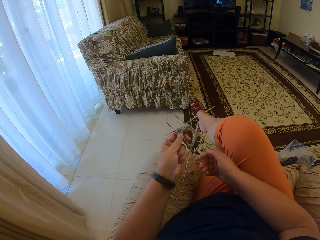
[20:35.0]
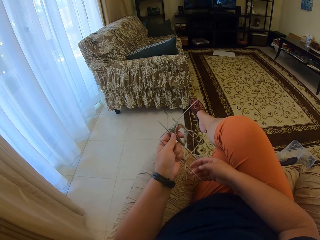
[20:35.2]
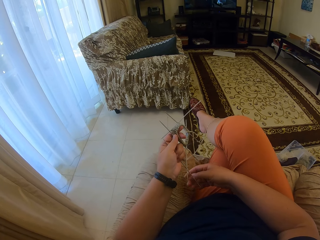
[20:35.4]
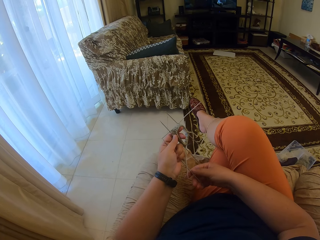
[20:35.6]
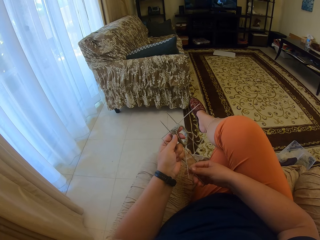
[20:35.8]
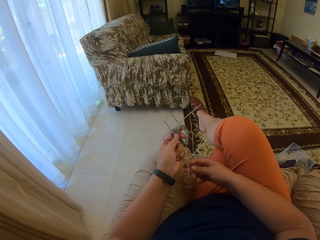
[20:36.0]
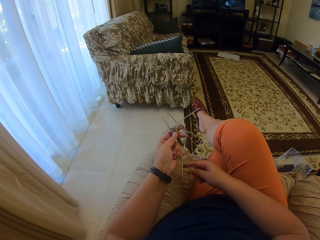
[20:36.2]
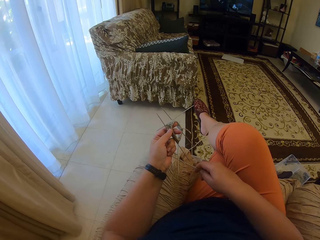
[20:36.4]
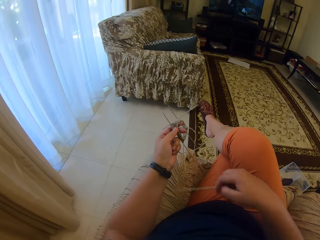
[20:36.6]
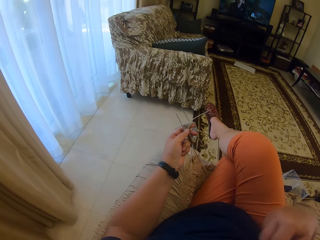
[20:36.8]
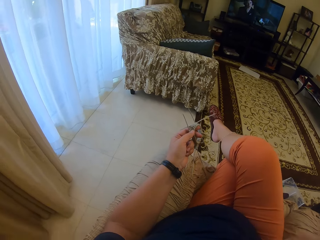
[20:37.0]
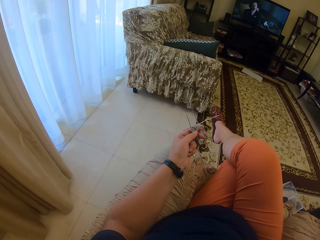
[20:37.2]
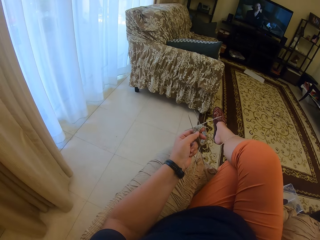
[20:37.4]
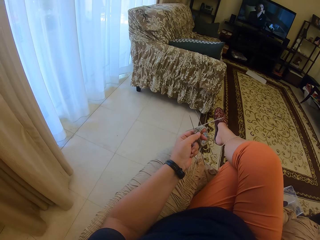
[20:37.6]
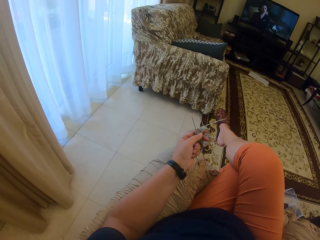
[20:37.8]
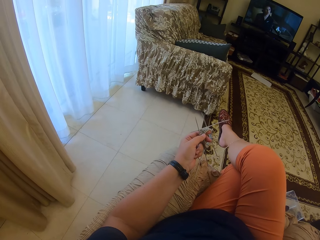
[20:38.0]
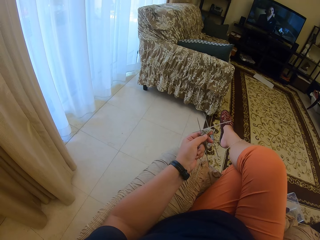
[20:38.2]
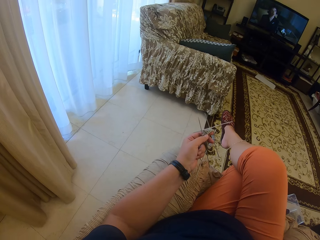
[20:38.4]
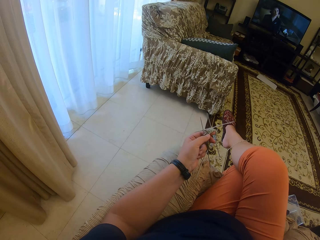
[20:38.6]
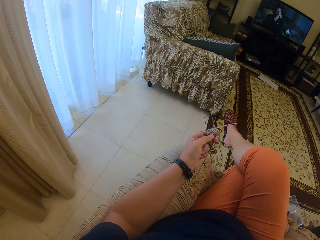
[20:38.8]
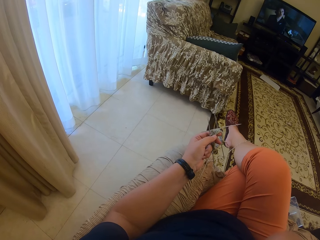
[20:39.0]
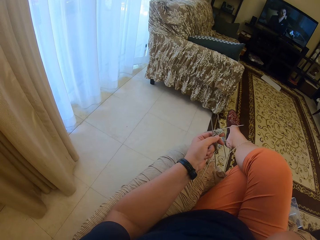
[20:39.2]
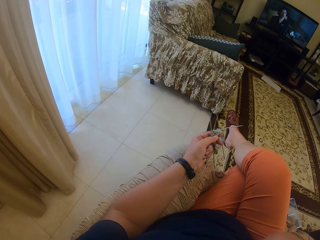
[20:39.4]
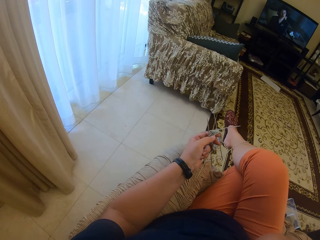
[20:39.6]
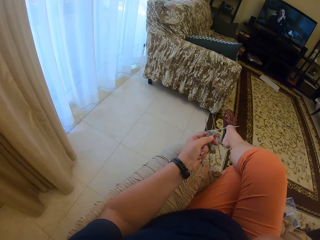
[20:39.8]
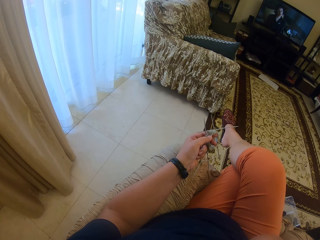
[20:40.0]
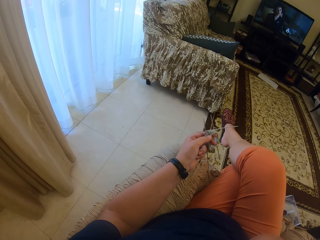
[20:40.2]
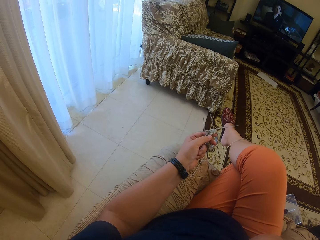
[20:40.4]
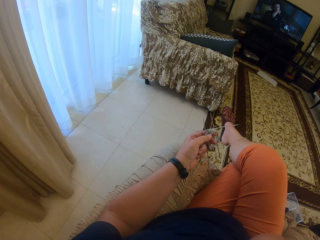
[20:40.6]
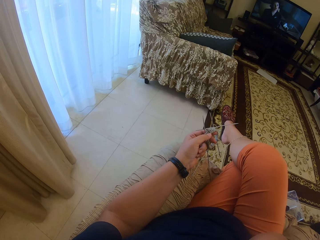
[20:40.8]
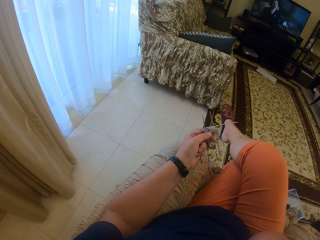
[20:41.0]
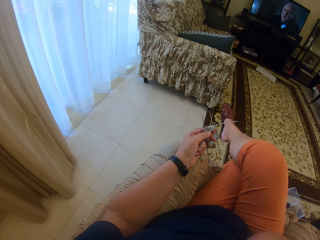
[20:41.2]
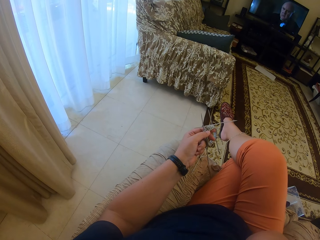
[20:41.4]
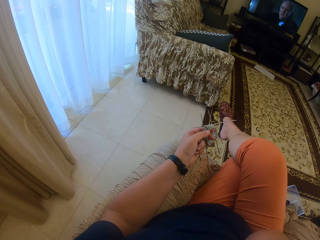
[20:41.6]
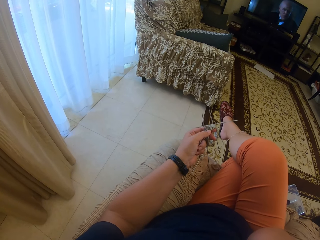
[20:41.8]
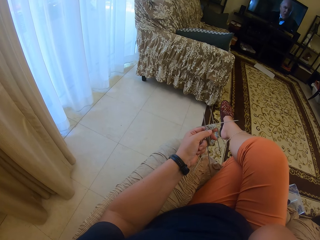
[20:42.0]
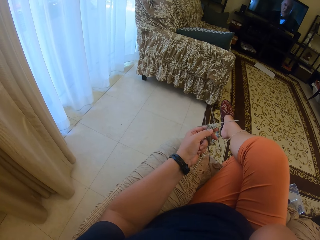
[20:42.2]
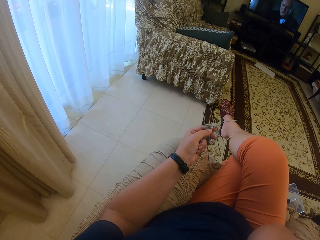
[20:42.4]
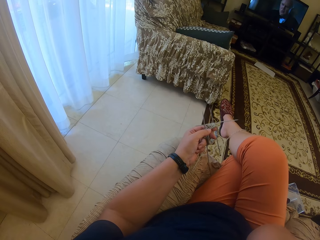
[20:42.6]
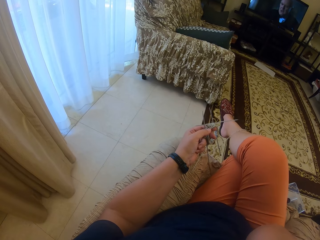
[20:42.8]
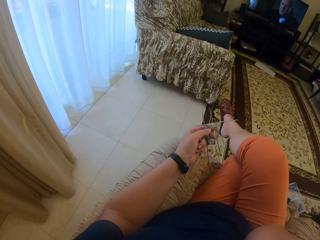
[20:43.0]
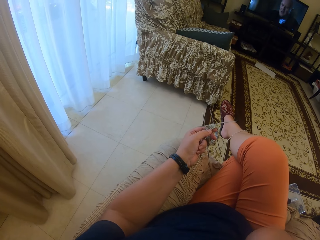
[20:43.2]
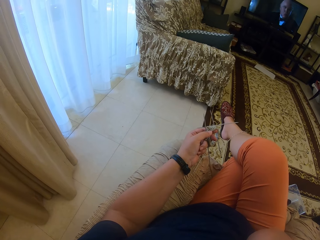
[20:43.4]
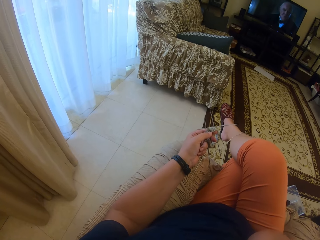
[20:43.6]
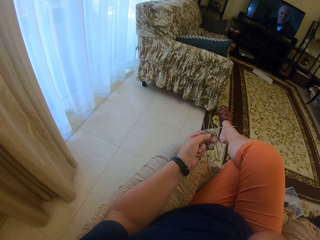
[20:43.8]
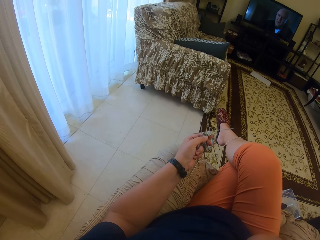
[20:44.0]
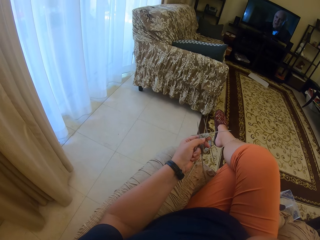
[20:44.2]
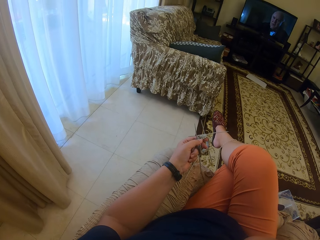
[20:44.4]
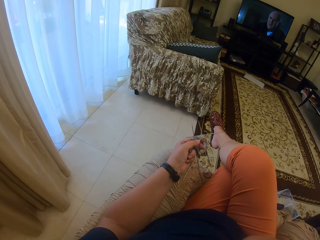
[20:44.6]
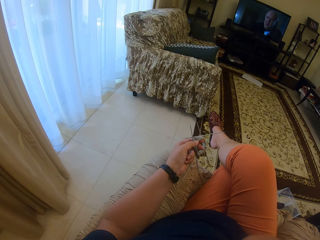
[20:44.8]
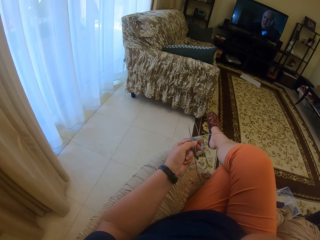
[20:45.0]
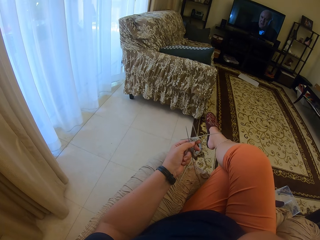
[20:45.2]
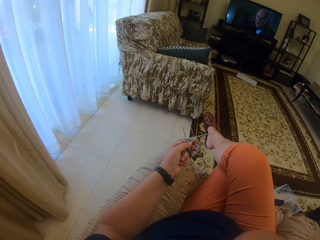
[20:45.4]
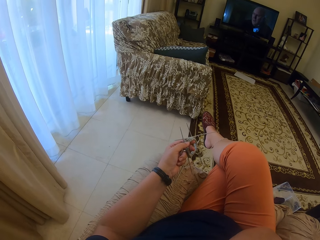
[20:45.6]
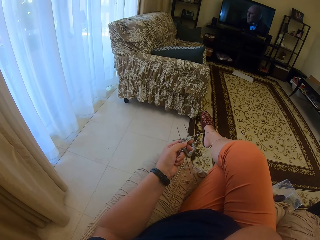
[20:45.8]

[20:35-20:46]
The camera wearer picks a crochet with the right hand. They stop knitting. They watch a television.

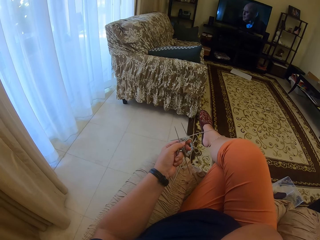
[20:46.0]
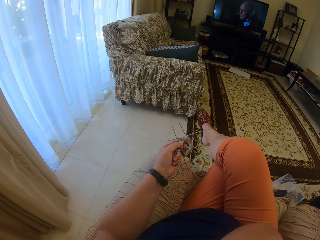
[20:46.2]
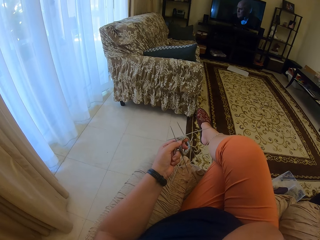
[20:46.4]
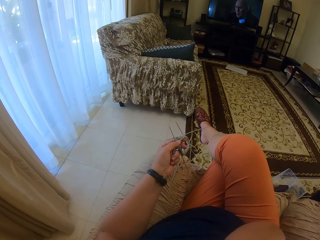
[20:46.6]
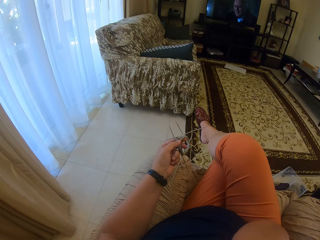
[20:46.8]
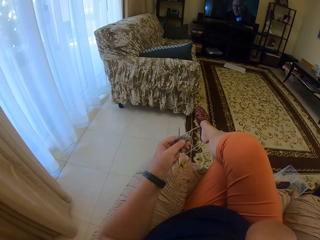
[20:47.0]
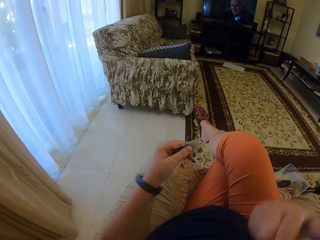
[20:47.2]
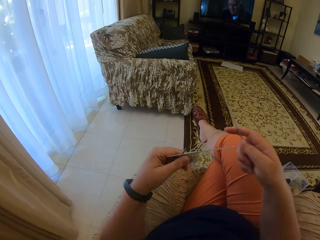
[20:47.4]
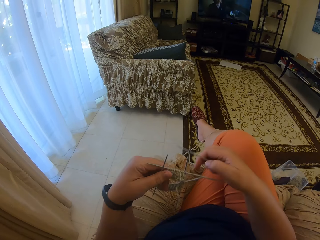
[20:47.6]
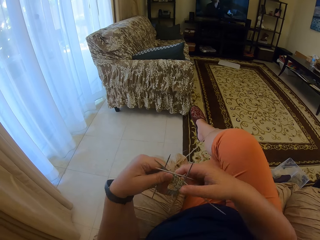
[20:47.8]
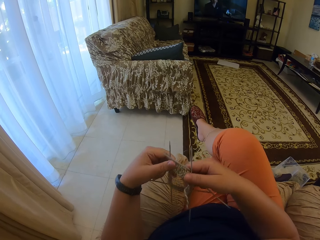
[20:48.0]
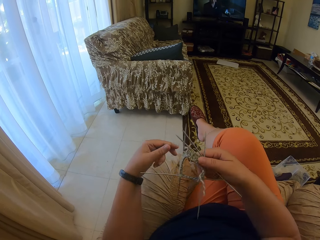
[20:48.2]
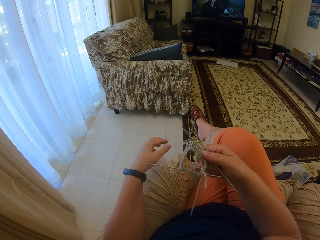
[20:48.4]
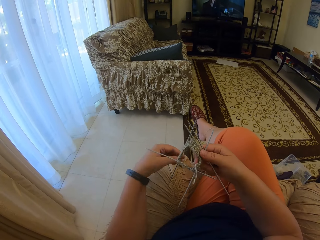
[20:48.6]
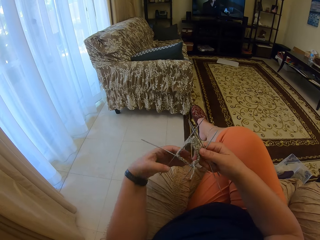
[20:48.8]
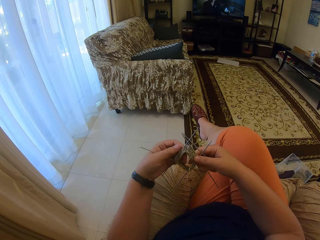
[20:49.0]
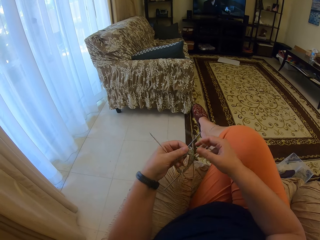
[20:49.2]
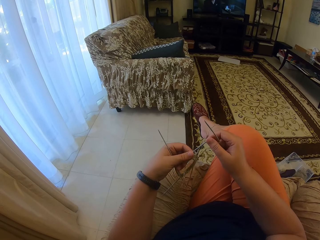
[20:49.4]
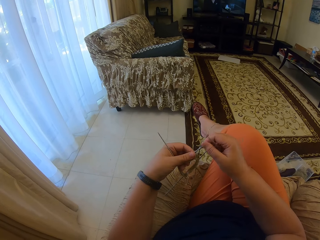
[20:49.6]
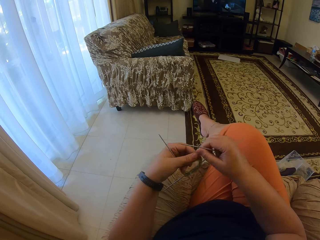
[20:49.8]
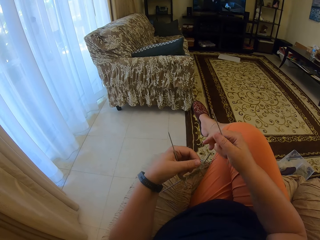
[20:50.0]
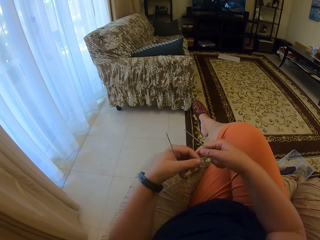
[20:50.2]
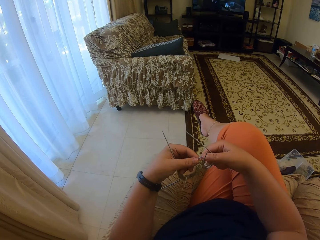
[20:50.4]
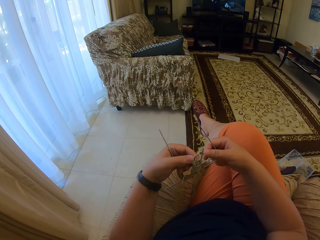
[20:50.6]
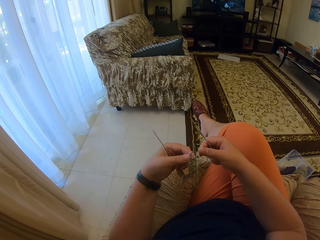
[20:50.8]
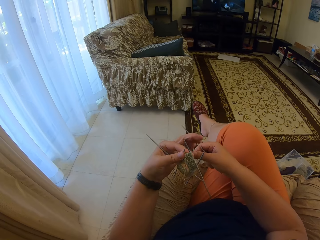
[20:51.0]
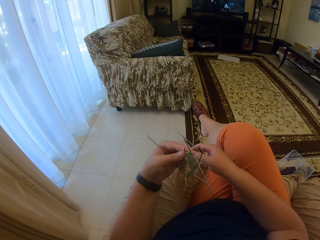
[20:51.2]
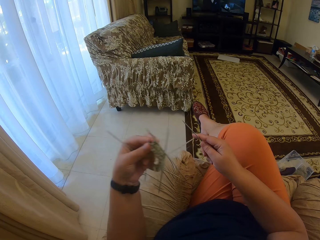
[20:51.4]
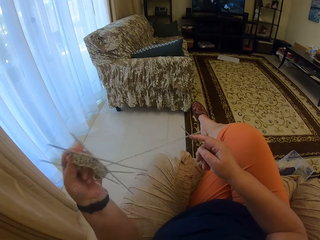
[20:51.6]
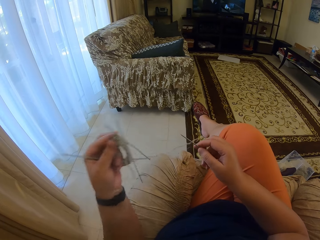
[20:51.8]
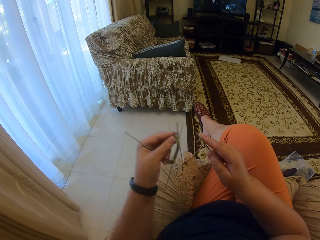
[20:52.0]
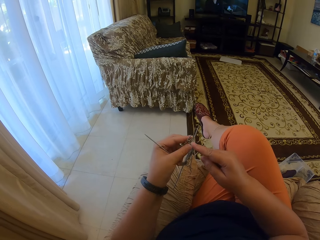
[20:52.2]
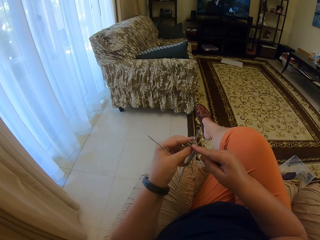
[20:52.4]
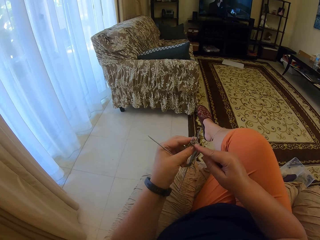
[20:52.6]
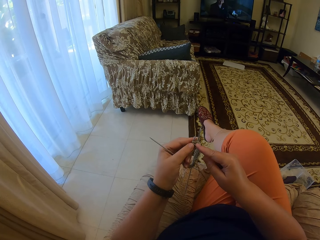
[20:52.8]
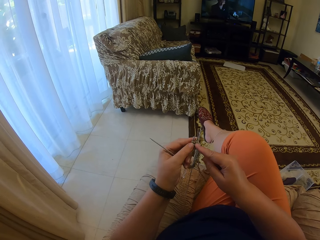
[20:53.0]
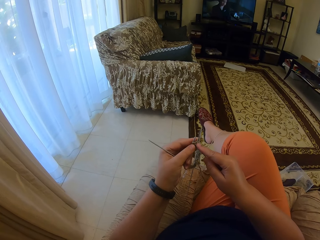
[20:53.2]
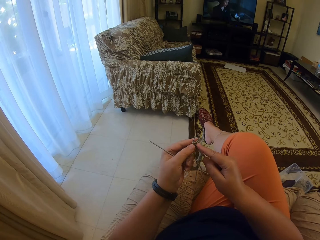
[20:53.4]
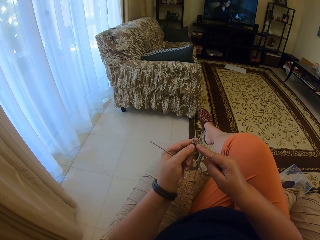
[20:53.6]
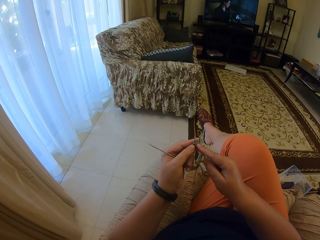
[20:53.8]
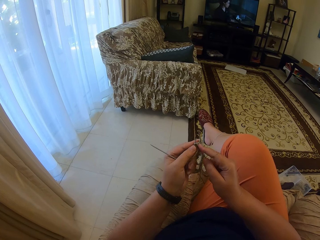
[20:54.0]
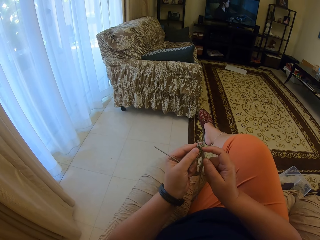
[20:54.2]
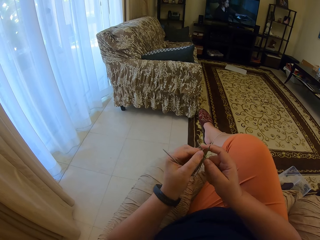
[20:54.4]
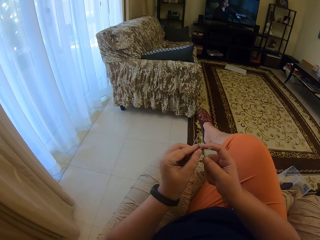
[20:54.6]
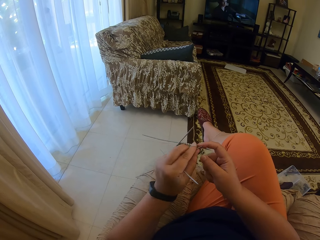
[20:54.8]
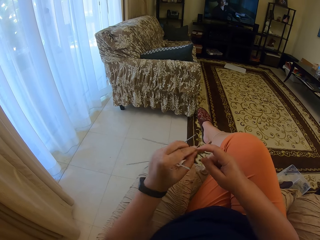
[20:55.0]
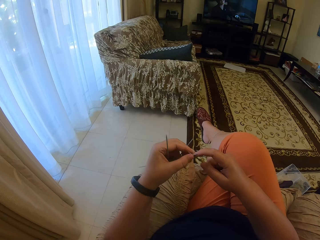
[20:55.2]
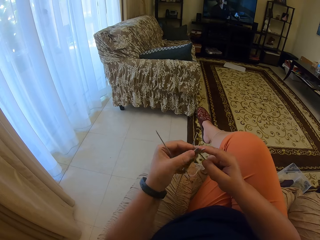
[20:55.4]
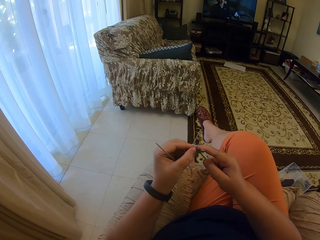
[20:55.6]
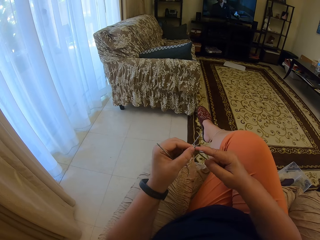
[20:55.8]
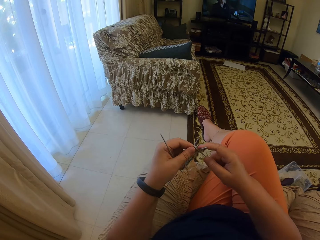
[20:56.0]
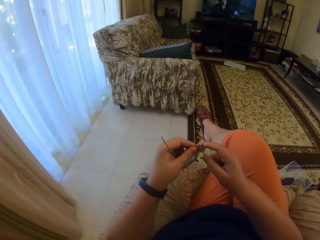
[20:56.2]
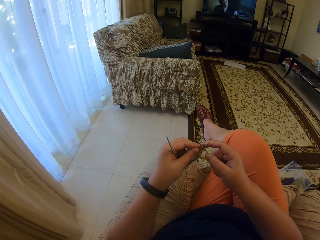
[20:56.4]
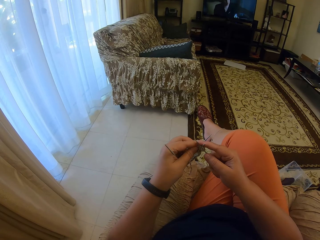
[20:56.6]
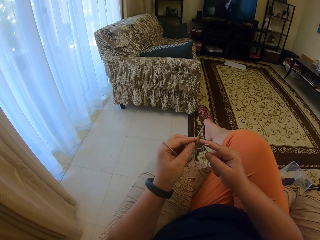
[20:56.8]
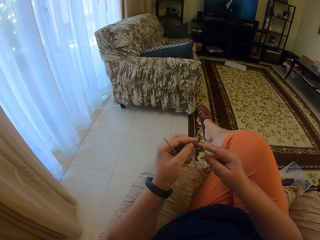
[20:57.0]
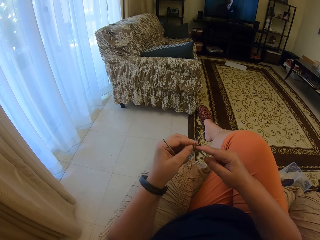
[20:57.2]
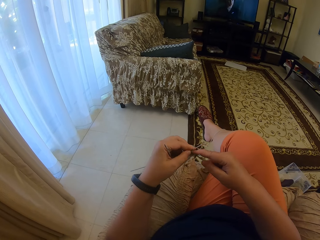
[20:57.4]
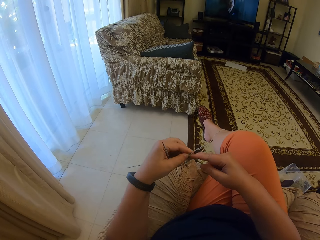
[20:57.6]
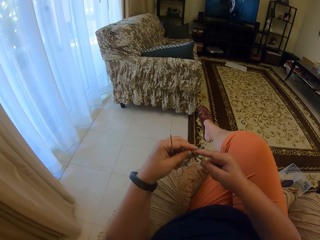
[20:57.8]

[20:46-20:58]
The camera wearer adjusts crochets in a yarn. They stretch the yarn and knit with the yarn.
